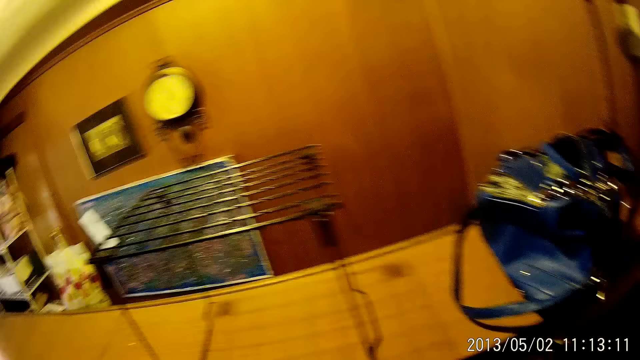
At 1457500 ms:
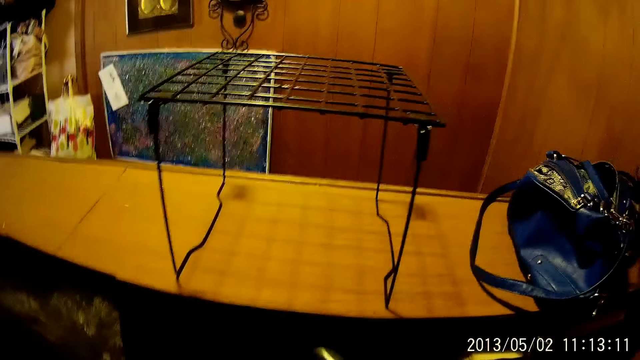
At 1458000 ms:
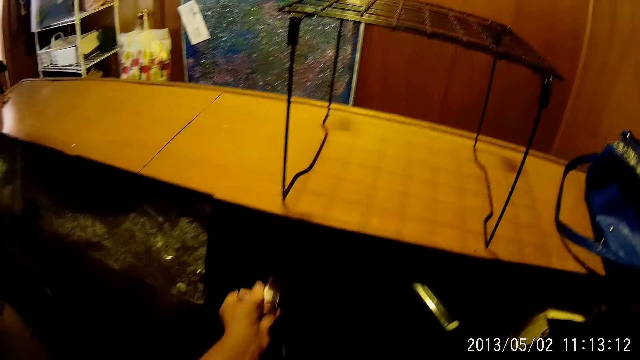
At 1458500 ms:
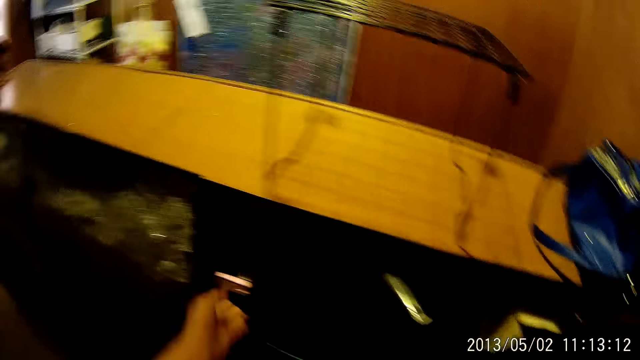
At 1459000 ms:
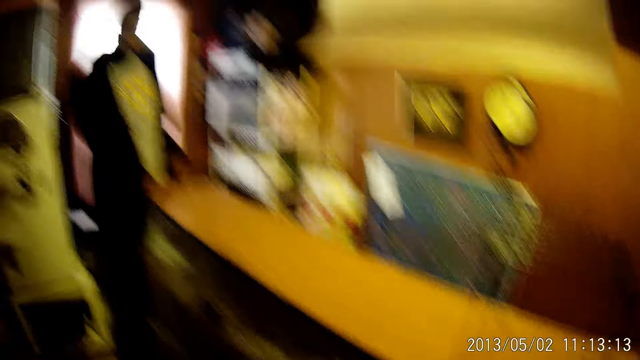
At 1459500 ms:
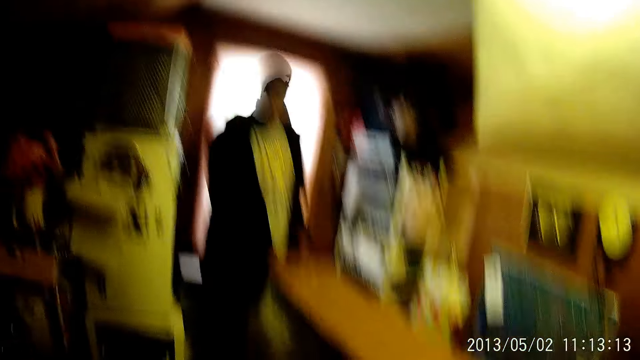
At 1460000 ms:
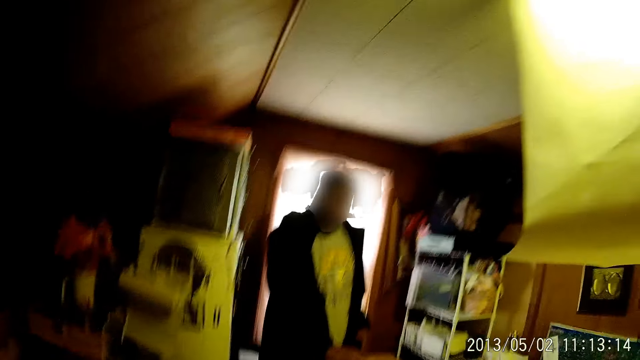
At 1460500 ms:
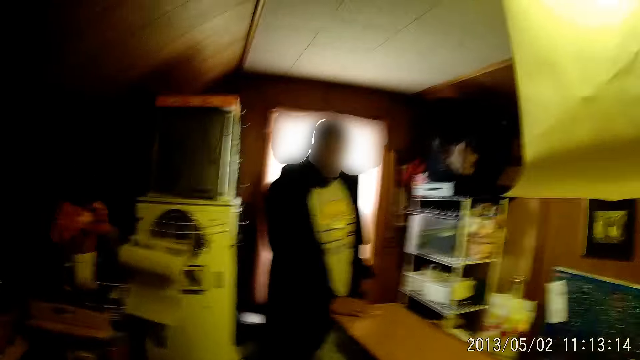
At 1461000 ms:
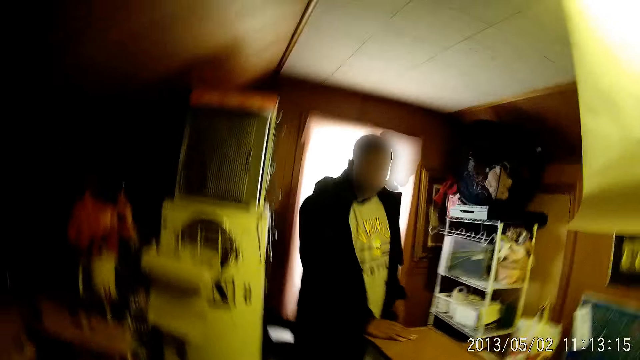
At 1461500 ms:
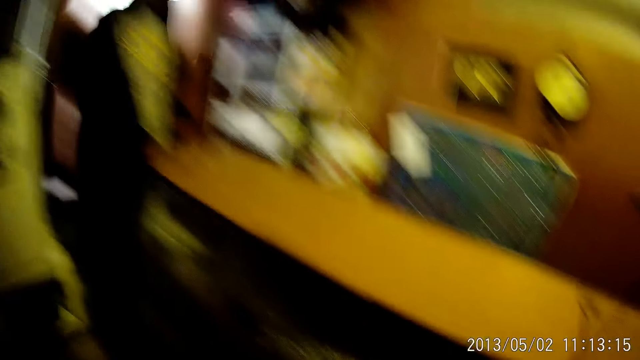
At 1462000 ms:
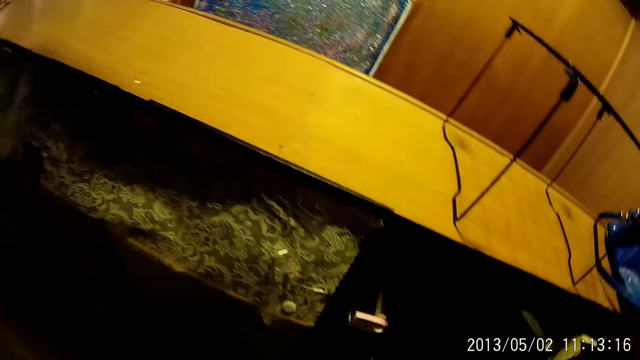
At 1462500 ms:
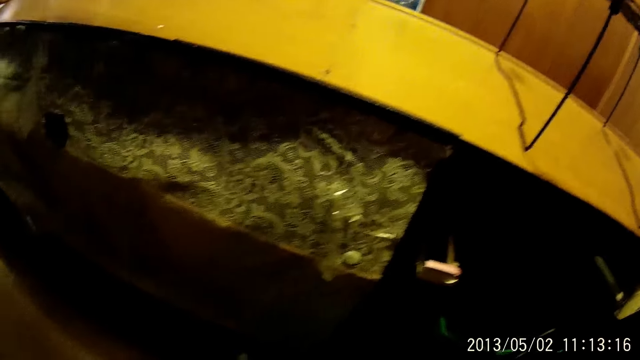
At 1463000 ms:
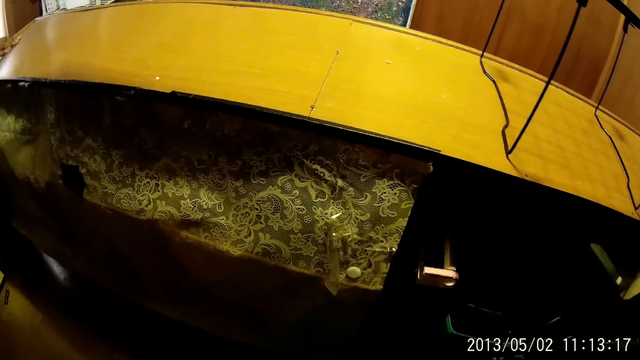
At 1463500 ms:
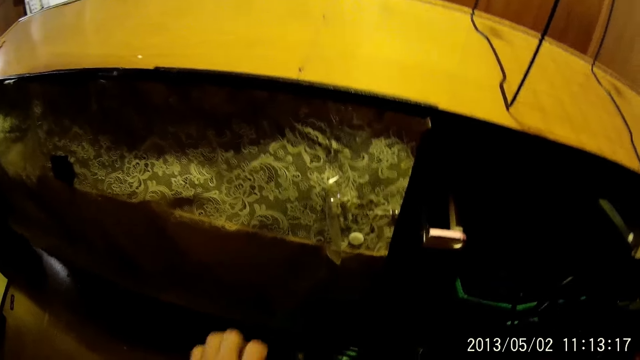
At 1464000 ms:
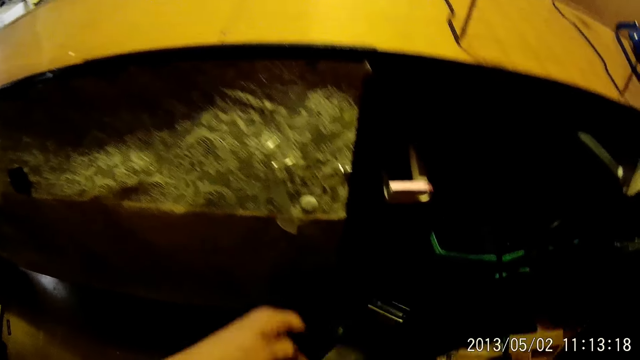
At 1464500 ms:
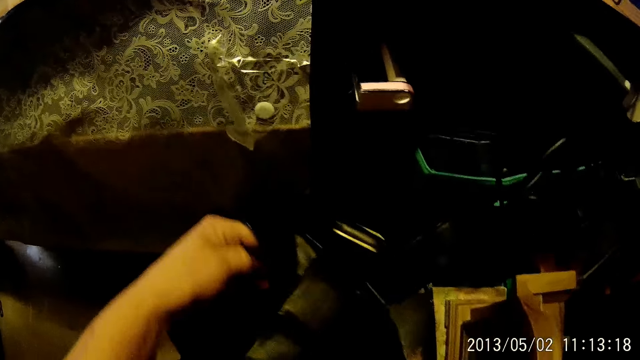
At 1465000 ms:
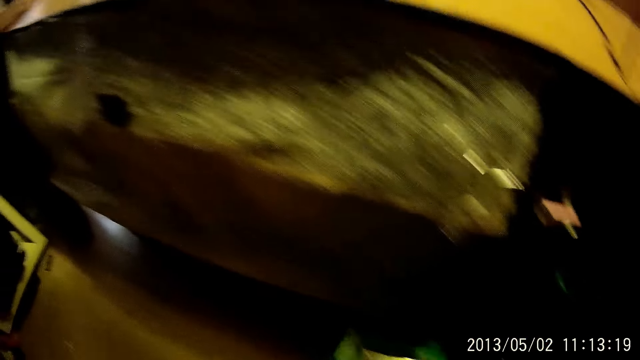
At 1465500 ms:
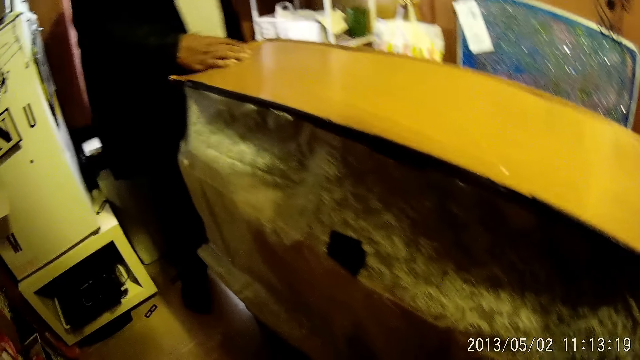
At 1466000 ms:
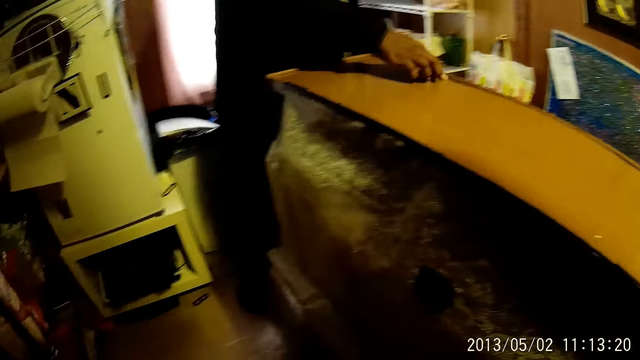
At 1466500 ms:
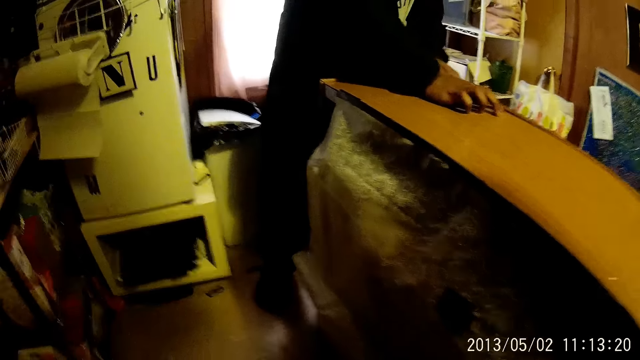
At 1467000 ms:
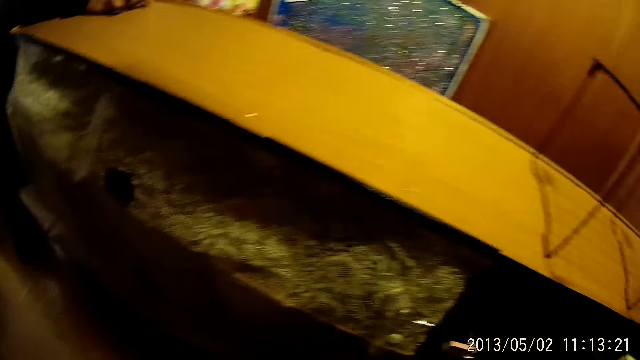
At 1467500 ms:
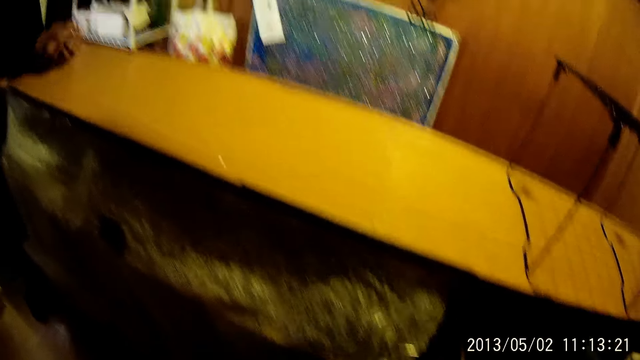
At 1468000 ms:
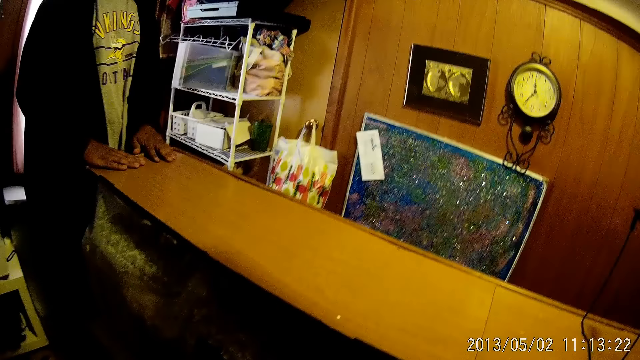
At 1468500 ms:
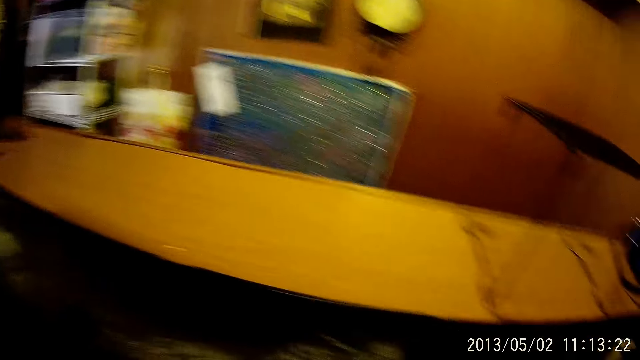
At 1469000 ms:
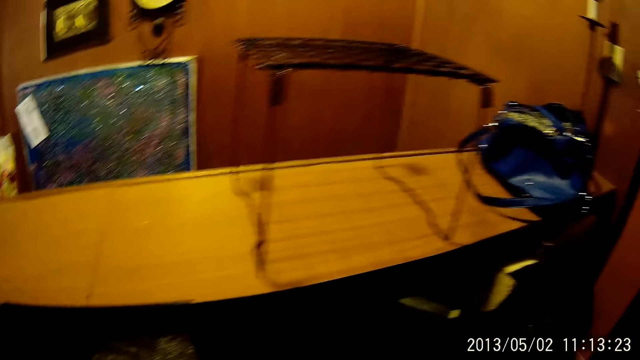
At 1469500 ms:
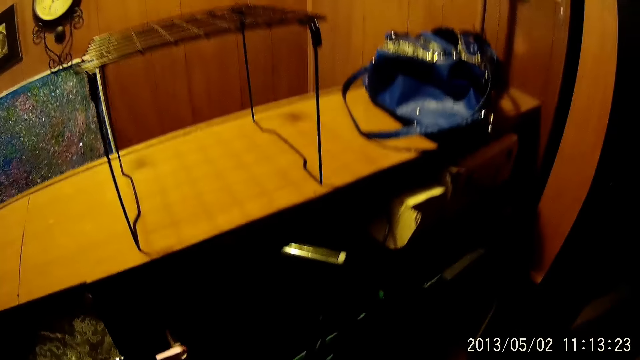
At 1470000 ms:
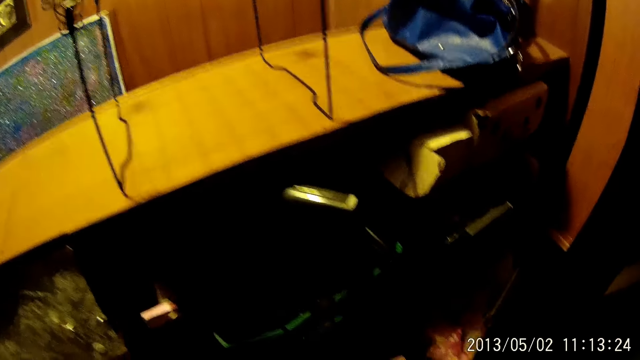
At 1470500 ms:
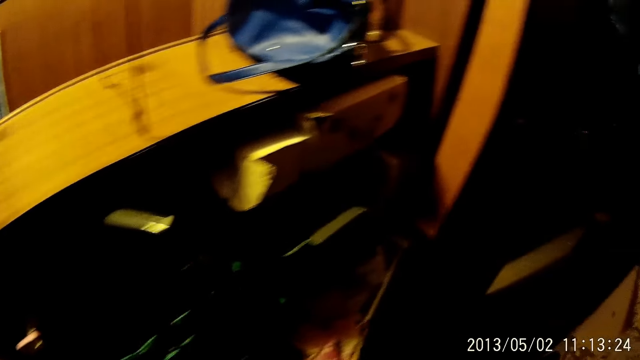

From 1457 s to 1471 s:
The camera wearer puts a bottle on a shelf in the cabinet with her left hand. She picks up a black bag with her left hand. A man removes his right hand from the table. The man places his right hand on the table and taps the table with both hands.

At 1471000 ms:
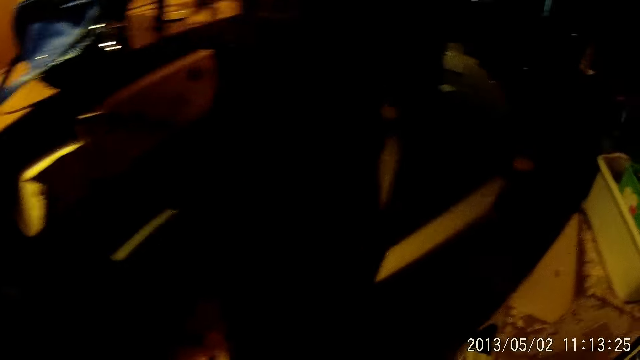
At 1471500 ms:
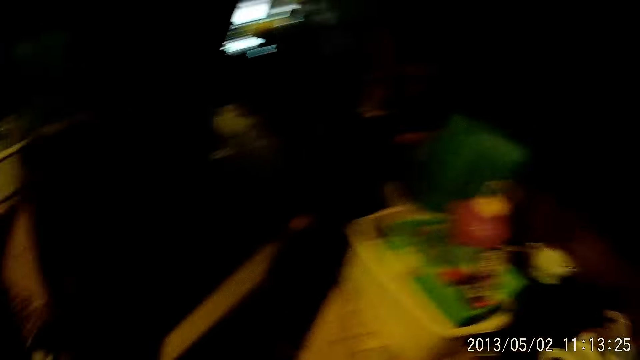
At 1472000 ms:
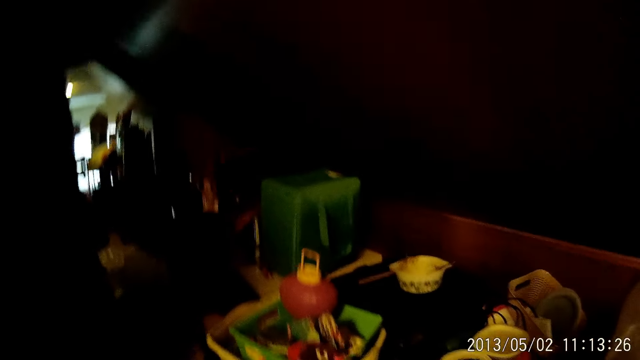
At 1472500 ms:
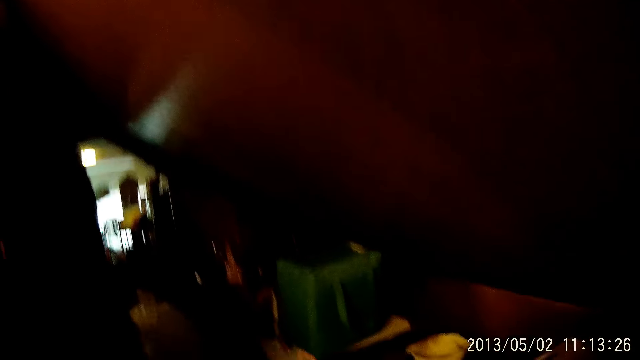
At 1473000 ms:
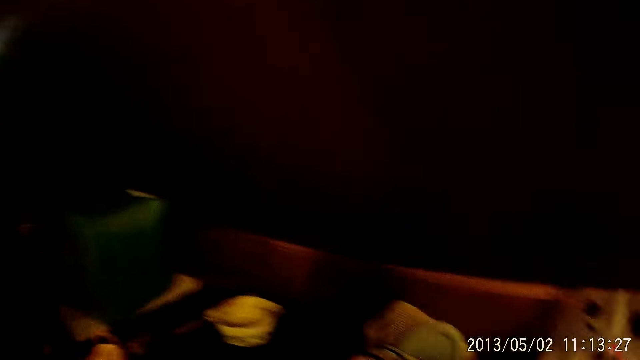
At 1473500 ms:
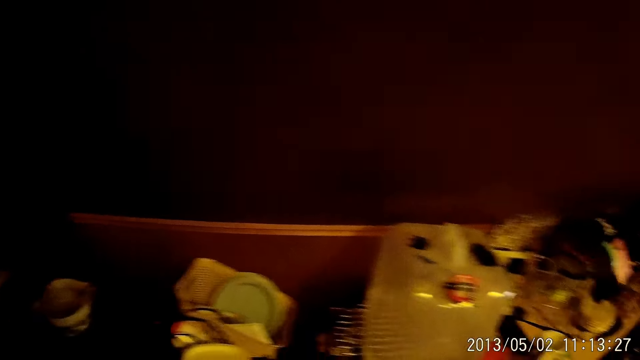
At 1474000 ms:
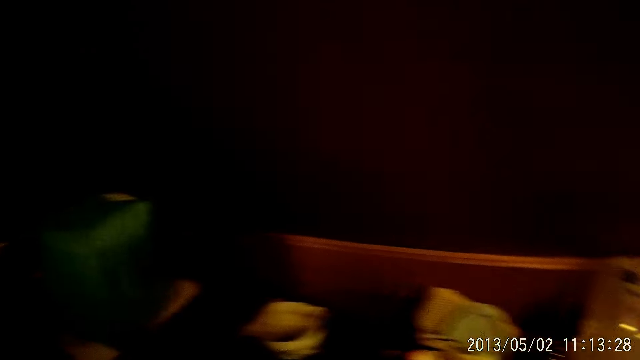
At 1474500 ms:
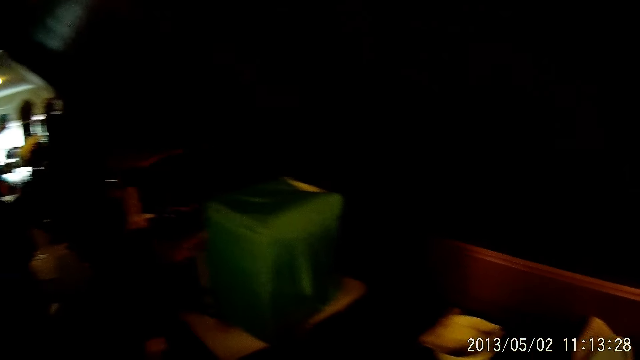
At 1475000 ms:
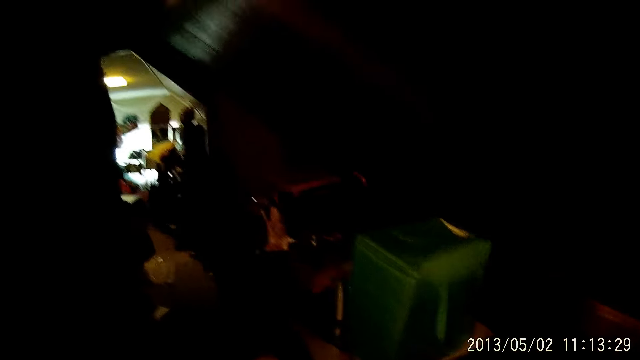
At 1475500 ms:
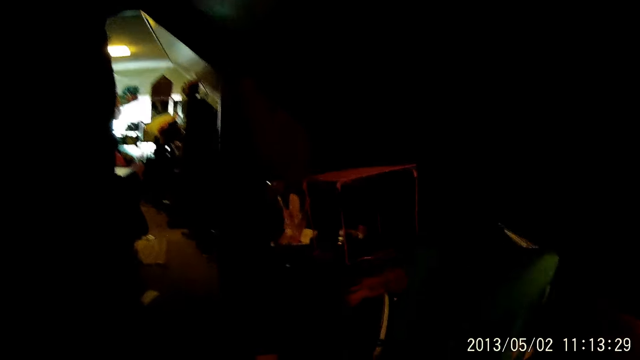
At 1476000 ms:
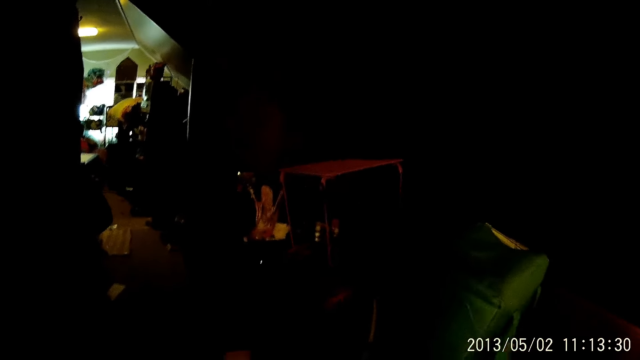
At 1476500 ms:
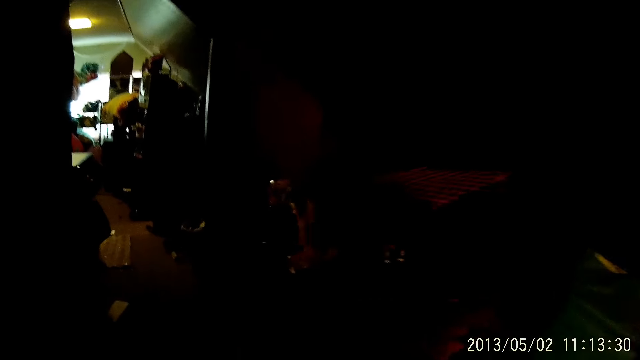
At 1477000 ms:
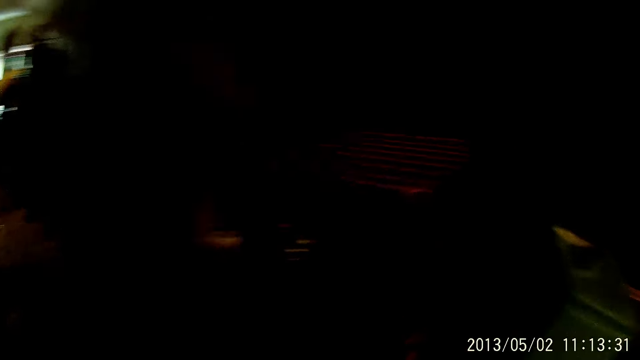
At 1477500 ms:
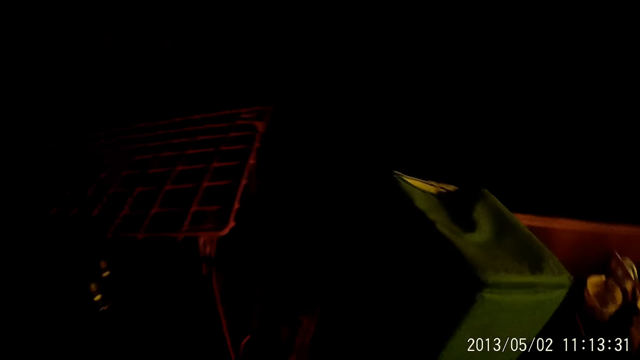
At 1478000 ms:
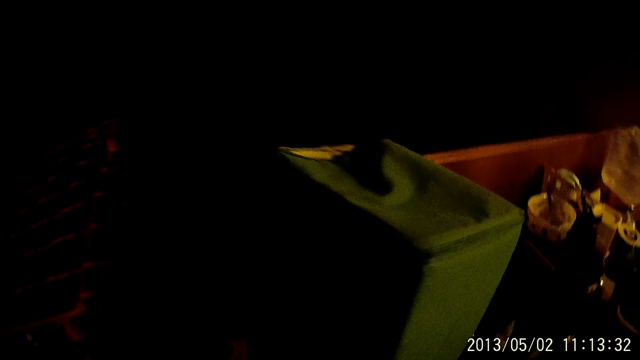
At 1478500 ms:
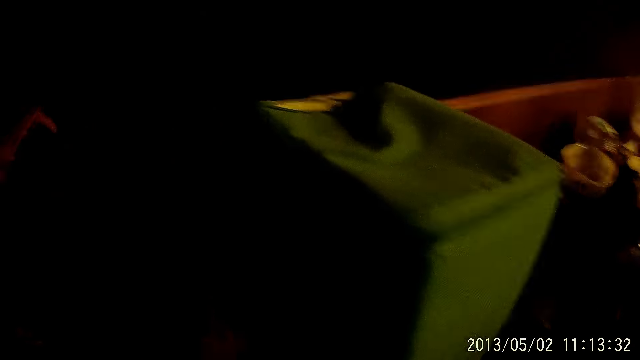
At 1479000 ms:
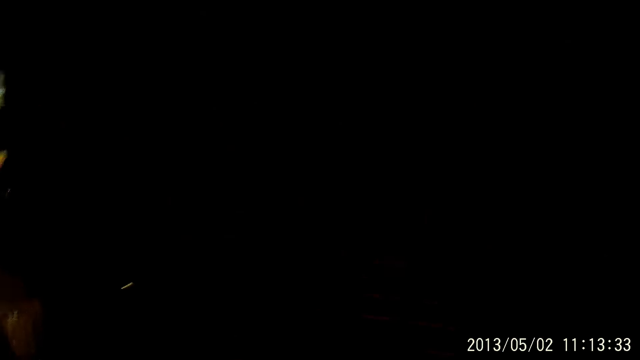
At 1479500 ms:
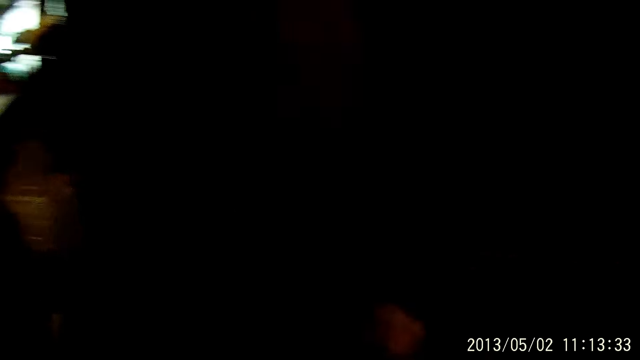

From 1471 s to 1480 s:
The camera wearer walks around.
